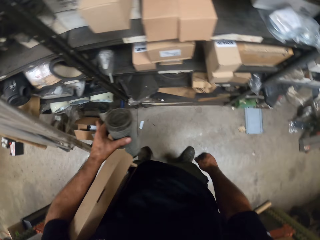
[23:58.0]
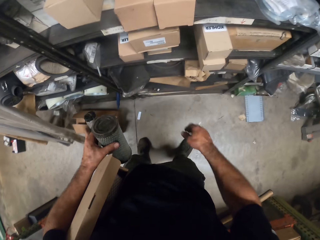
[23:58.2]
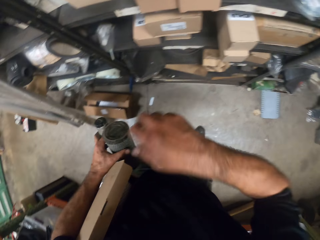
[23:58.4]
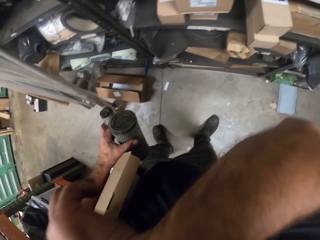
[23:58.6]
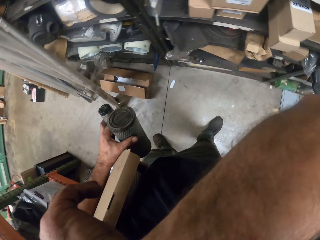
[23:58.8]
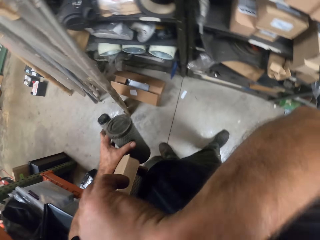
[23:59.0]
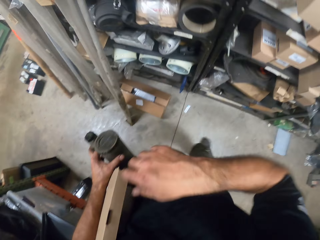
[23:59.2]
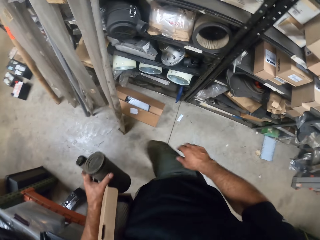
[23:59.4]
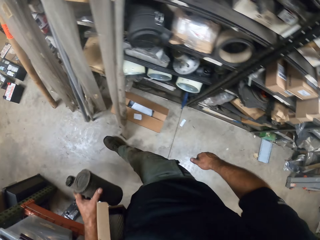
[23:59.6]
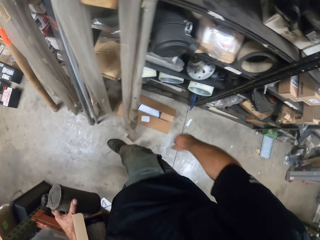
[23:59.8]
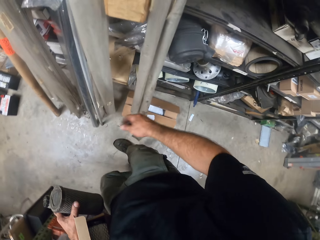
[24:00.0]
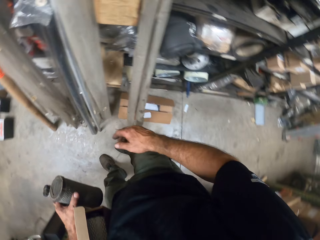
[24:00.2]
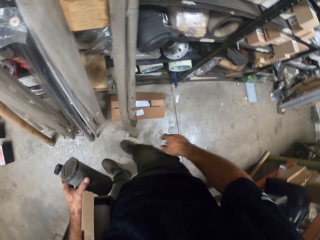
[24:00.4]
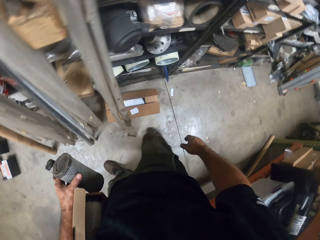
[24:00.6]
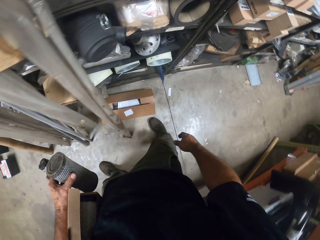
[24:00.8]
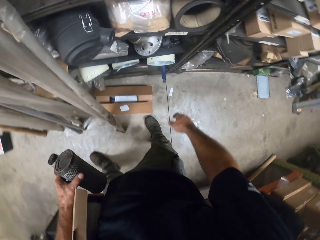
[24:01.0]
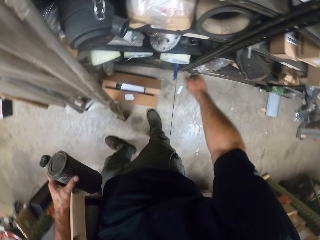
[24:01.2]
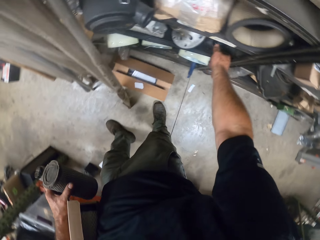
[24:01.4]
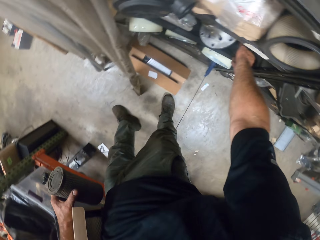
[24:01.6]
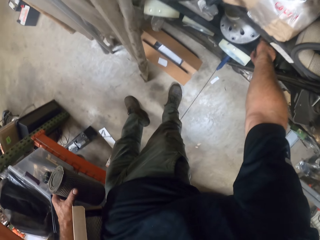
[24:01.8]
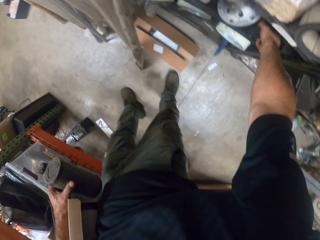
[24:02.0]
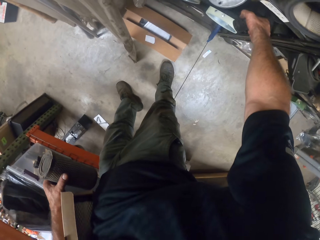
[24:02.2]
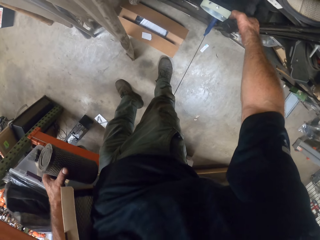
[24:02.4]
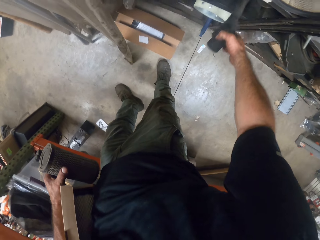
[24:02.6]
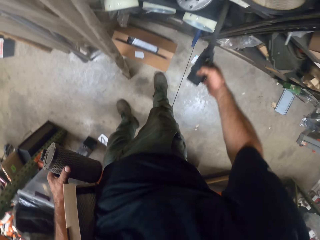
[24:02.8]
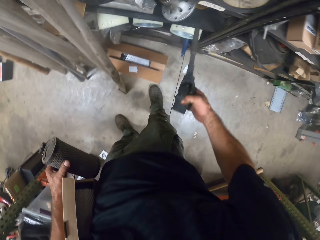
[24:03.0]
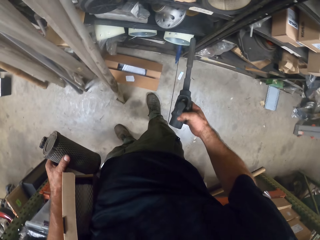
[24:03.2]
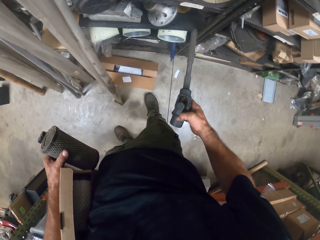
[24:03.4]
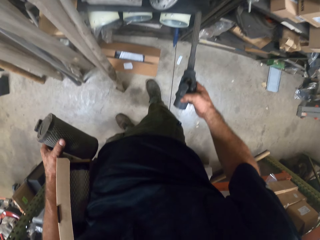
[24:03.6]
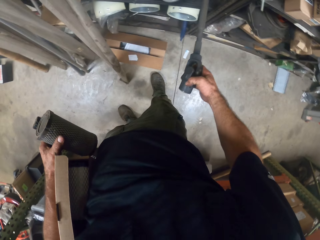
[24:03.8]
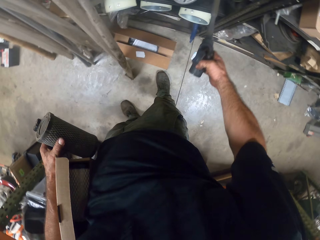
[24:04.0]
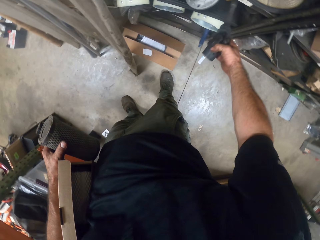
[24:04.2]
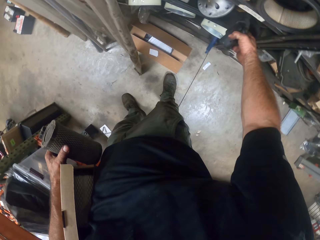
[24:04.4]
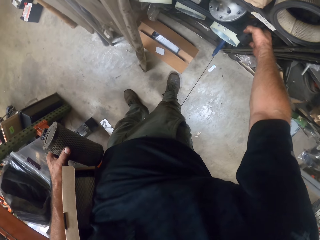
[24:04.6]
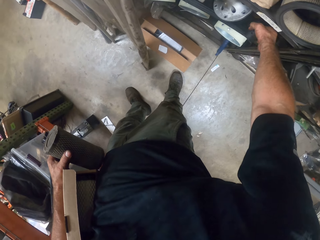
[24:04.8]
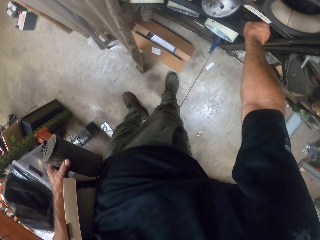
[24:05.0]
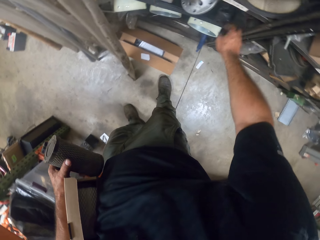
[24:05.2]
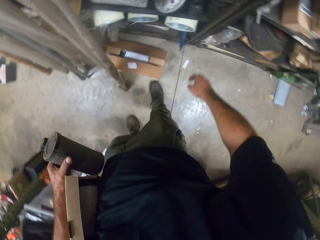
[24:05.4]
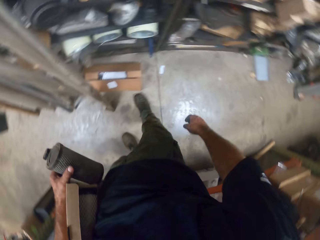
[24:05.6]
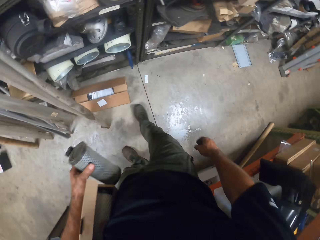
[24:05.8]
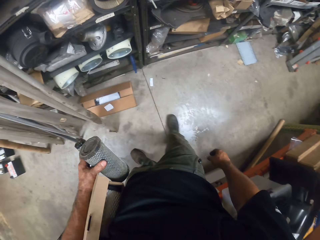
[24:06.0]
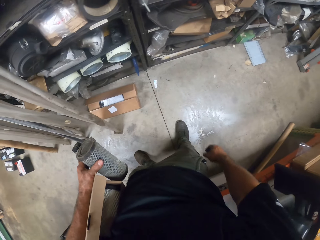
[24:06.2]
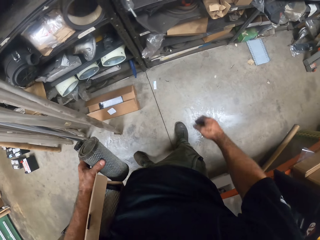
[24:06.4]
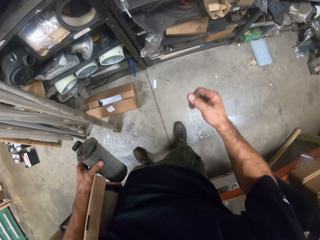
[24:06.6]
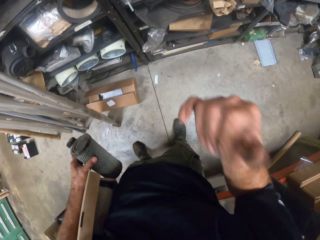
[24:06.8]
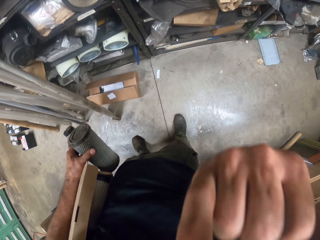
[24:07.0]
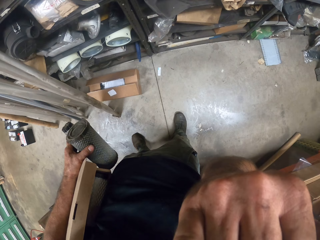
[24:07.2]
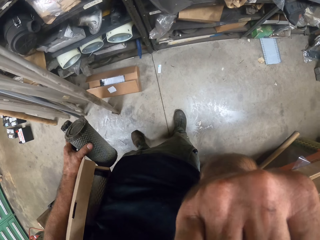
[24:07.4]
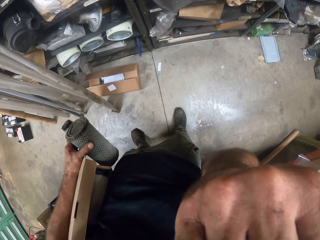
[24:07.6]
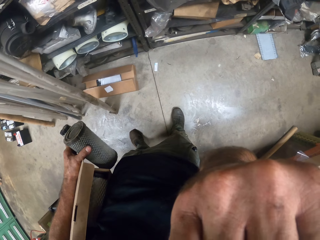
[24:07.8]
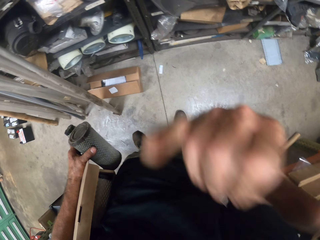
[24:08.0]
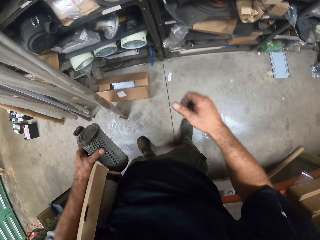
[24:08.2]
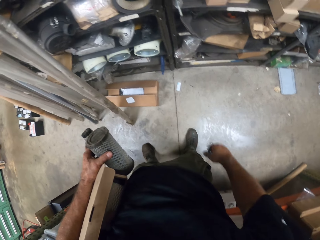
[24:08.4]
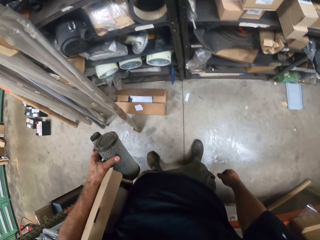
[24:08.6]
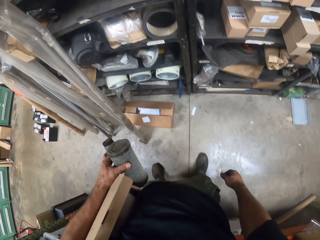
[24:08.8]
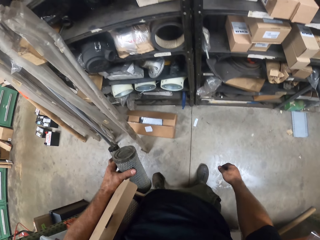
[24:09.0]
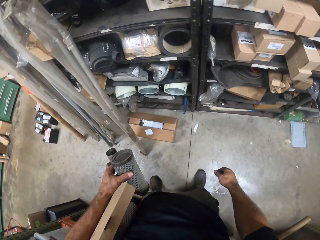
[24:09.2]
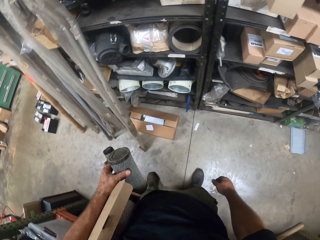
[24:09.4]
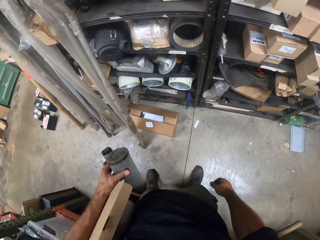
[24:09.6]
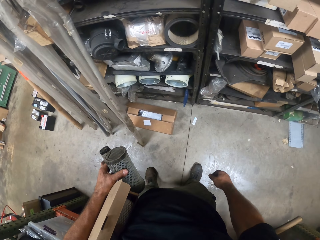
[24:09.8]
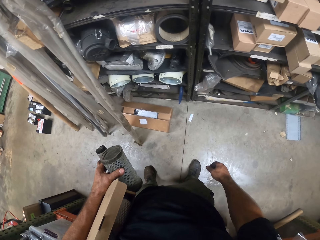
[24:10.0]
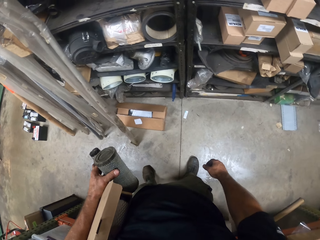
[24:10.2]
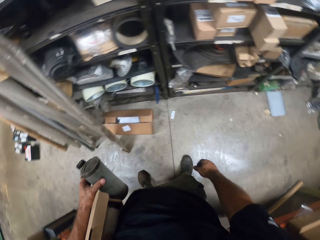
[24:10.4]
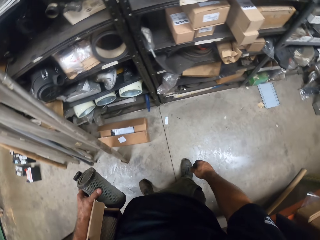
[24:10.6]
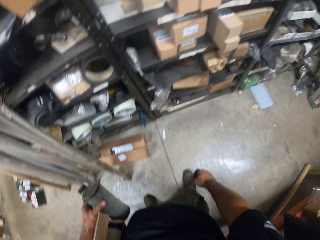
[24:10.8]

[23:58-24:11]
The camera wearer cleans his face with his arm. He walks around. He takes an exhaust pipe from the shelf. He looks at something. He drops the exhaust pipe back on the shelf. He scratches his face with his finger. He looks around.

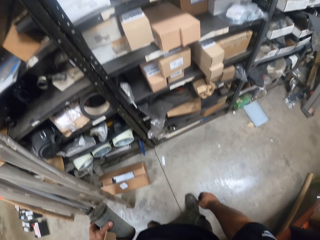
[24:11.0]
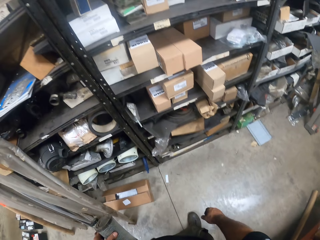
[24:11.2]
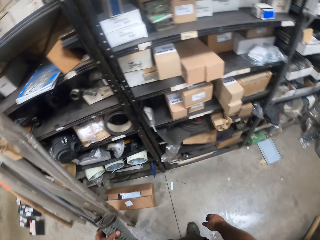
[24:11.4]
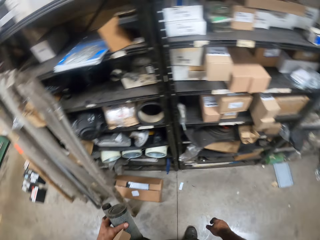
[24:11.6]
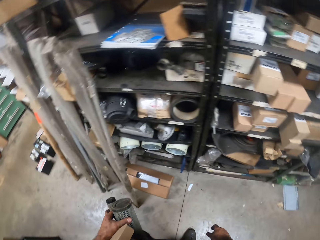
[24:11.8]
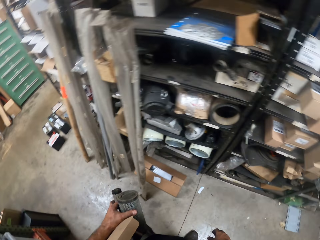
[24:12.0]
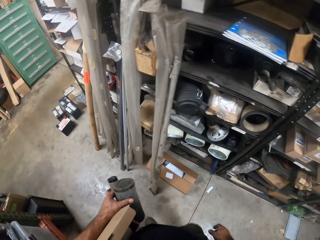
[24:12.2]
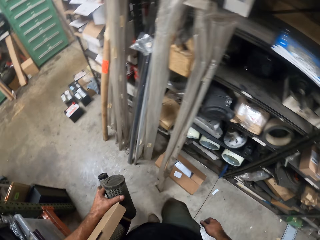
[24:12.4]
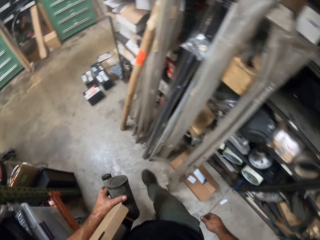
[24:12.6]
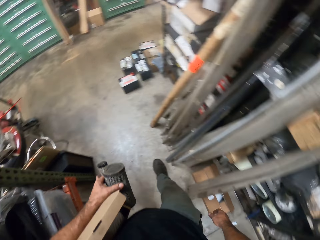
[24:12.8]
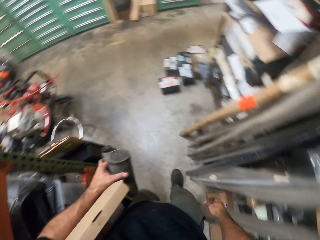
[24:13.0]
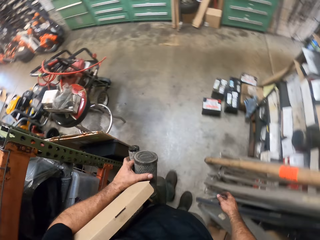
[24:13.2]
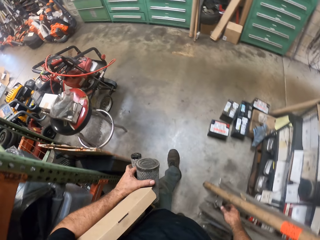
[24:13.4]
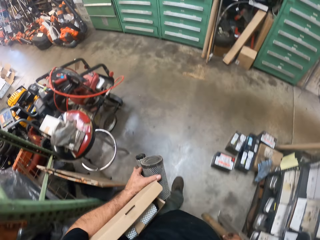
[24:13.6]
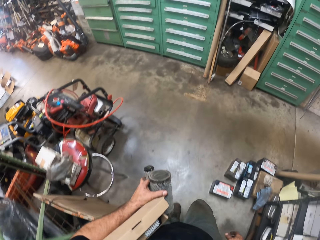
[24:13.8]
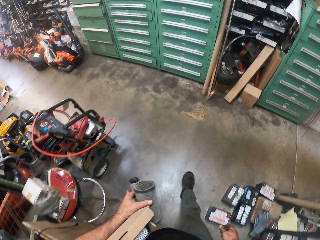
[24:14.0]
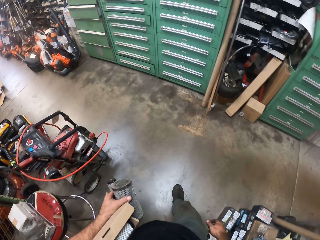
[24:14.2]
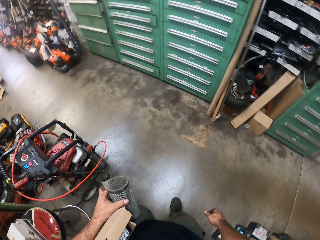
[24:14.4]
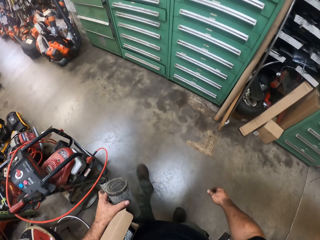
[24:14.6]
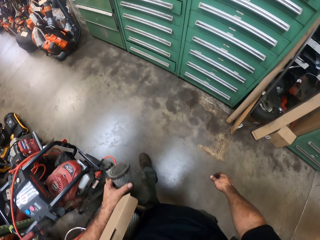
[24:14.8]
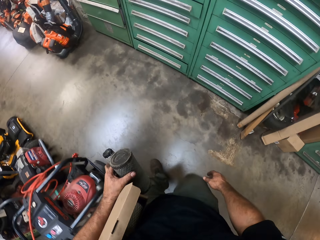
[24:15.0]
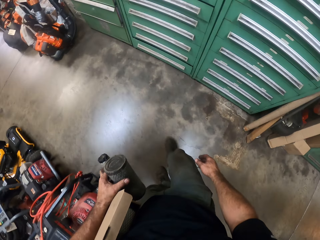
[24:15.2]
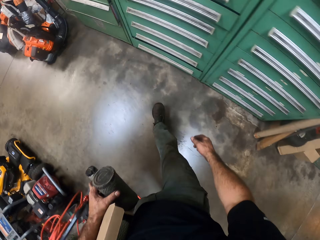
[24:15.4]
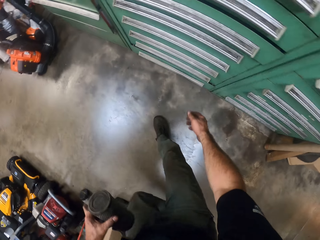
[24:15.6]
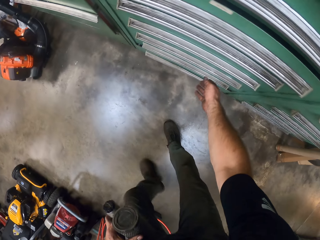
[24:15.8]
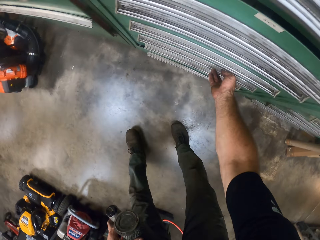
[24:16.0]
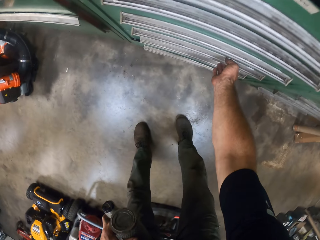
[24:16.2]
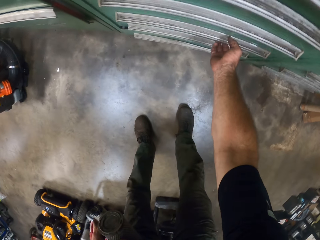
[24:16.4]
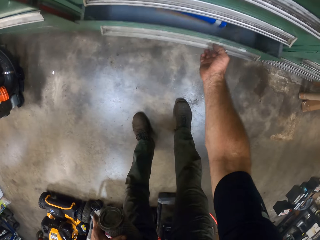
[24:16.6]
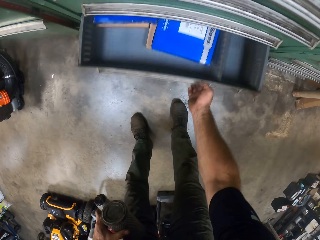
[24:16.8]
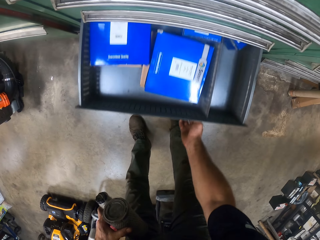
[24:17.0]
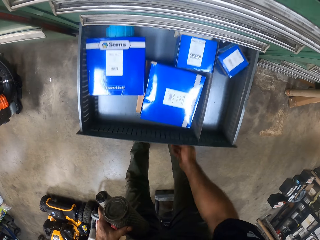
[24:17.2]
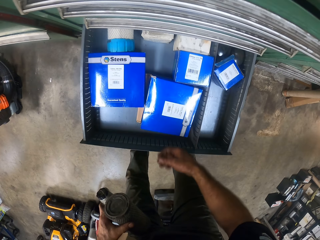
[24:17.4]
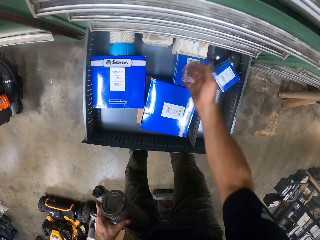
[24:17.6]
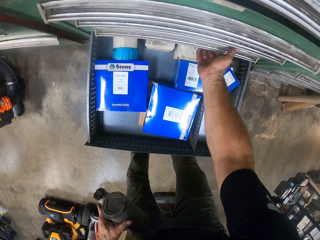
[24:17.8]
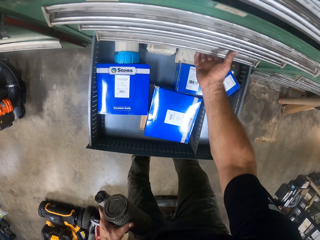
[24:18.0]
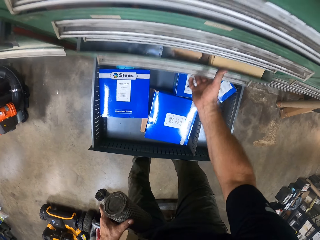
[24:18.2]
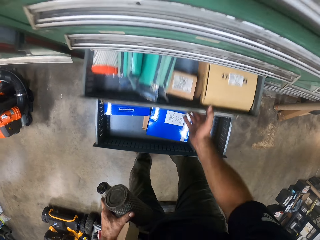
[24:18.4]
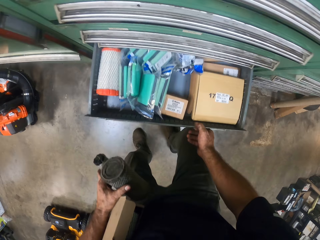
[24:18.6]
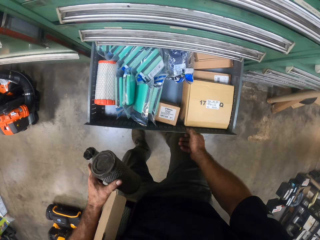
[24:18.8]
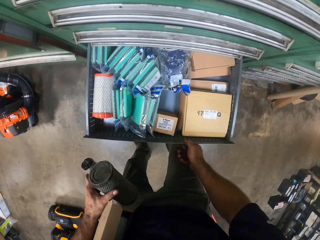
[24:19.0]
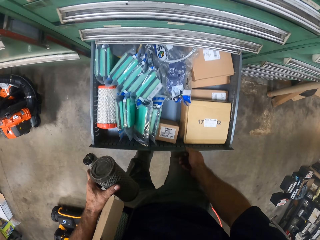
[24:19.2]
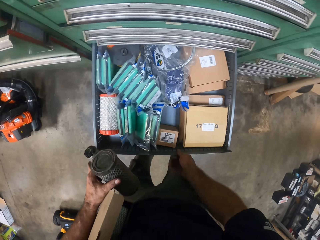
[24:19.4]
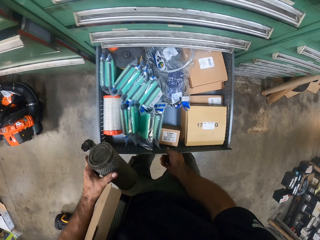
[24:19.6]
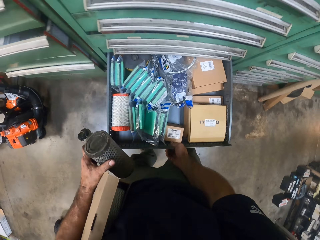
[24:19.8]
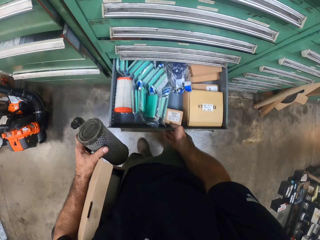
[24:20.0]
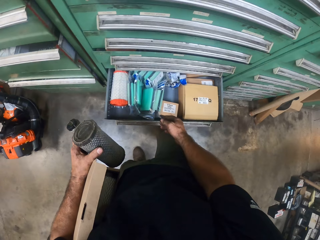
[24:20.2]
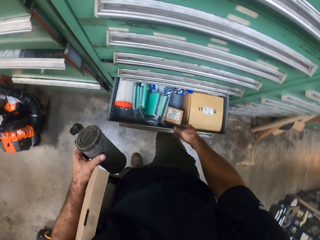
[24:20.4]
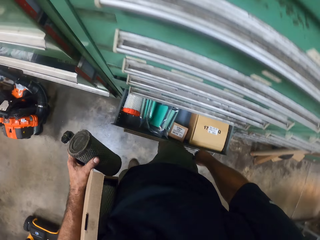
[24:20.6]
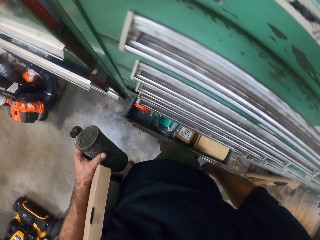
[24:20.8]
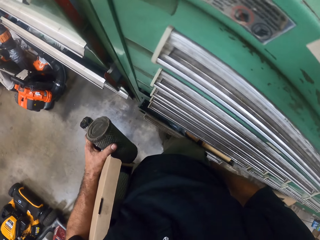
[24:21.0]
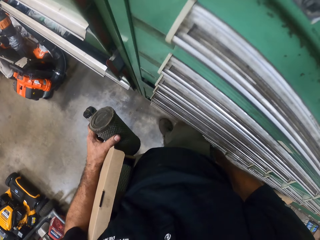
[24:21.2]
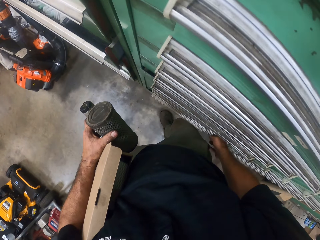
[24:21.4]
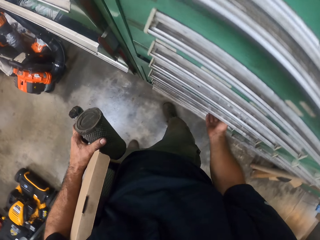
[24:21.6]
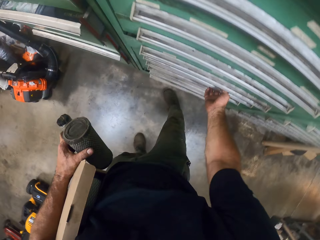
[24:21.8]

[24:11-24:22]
The camera wearer walks around. They open some drawers. They close the drawers.
